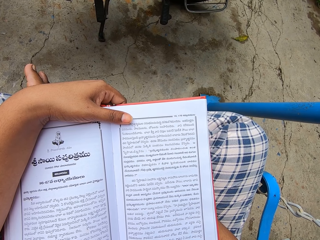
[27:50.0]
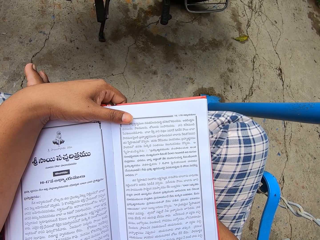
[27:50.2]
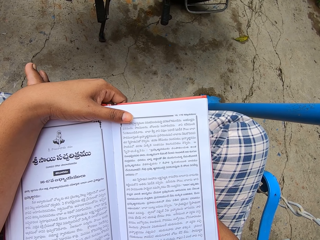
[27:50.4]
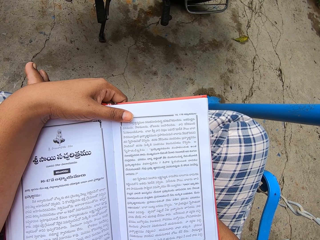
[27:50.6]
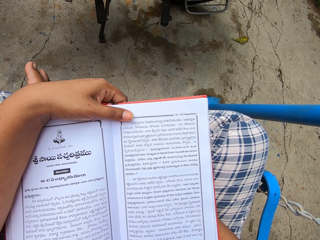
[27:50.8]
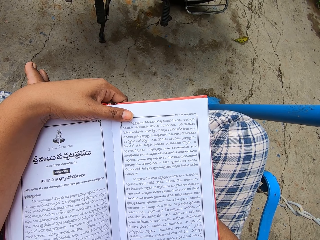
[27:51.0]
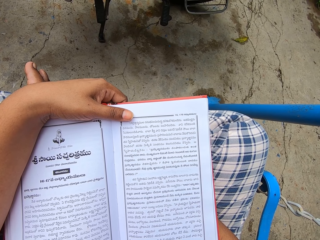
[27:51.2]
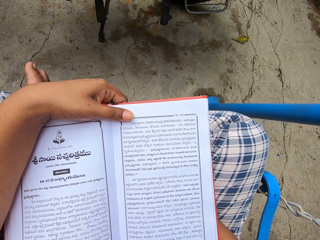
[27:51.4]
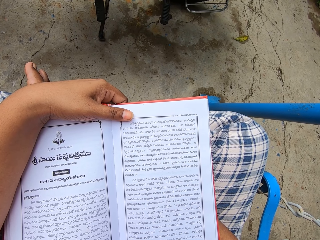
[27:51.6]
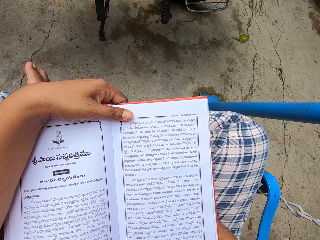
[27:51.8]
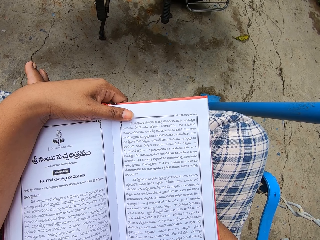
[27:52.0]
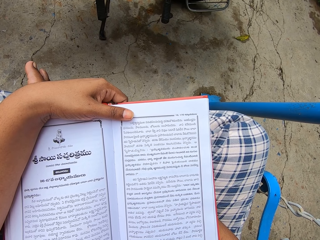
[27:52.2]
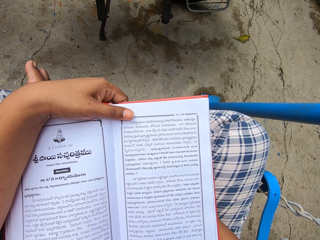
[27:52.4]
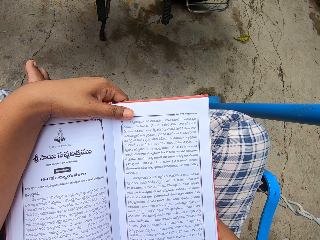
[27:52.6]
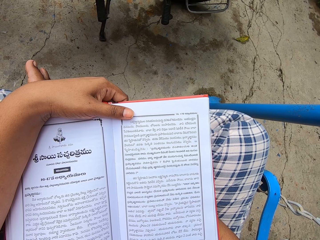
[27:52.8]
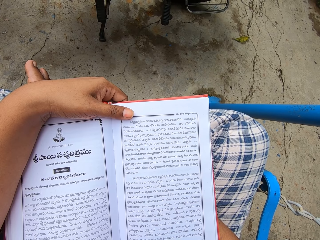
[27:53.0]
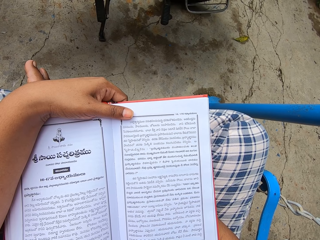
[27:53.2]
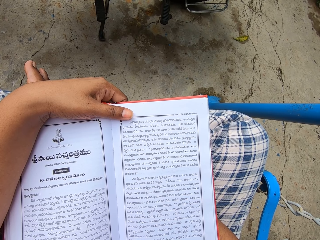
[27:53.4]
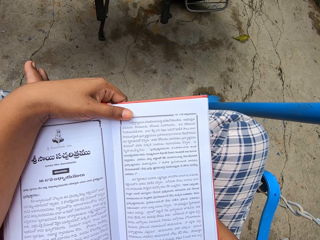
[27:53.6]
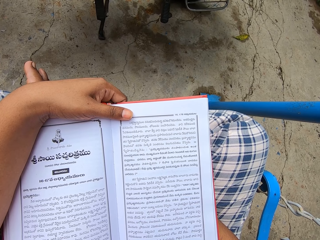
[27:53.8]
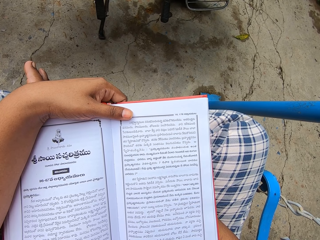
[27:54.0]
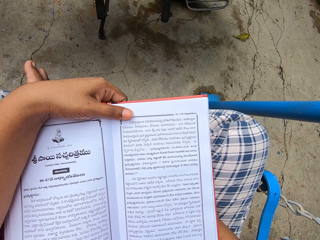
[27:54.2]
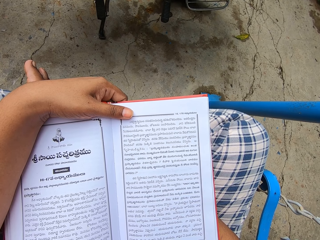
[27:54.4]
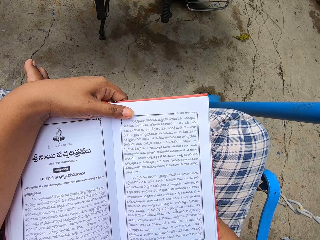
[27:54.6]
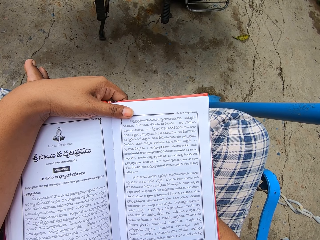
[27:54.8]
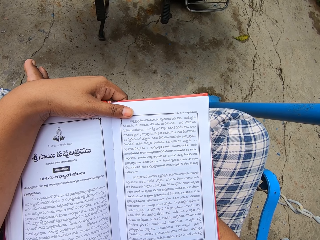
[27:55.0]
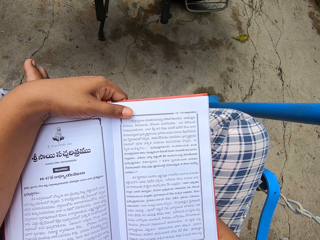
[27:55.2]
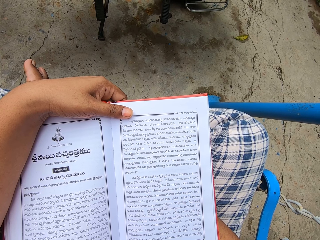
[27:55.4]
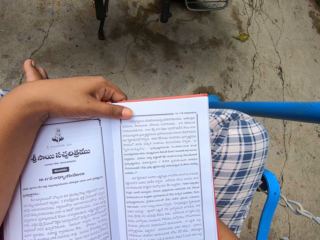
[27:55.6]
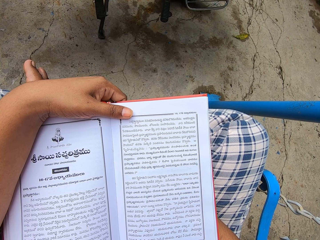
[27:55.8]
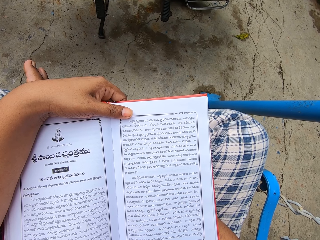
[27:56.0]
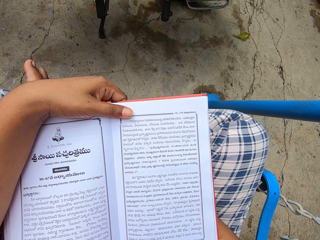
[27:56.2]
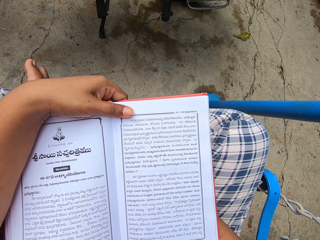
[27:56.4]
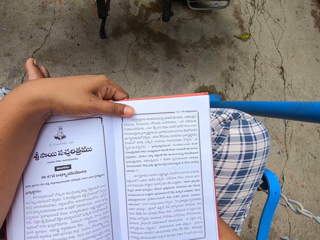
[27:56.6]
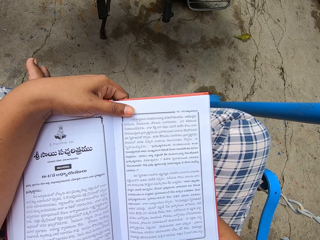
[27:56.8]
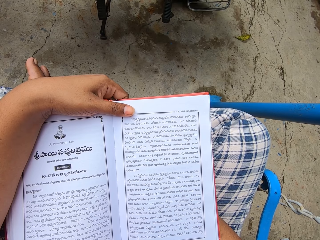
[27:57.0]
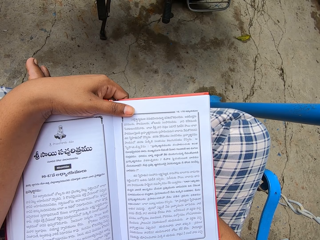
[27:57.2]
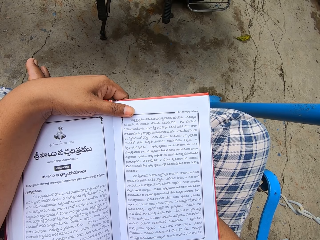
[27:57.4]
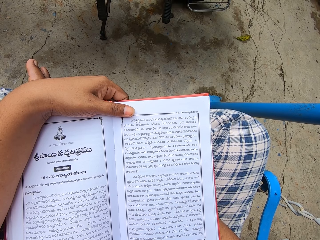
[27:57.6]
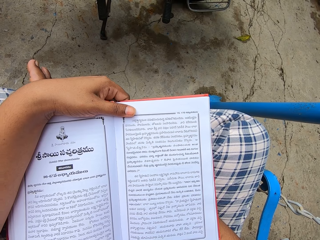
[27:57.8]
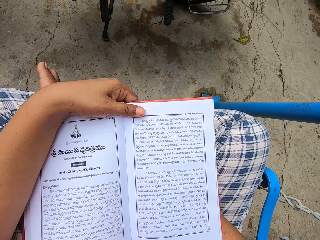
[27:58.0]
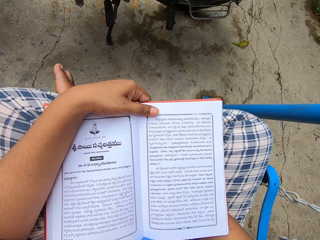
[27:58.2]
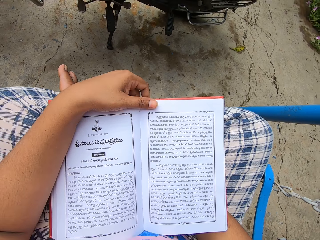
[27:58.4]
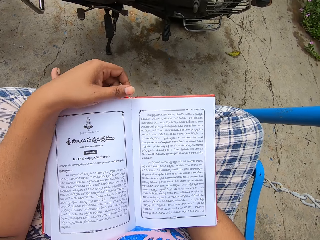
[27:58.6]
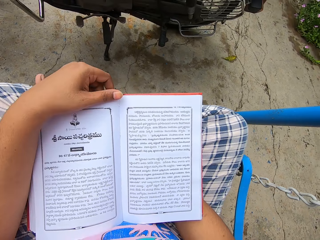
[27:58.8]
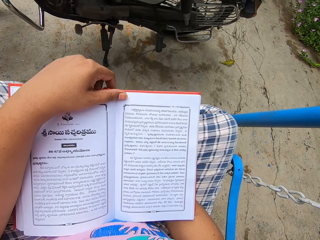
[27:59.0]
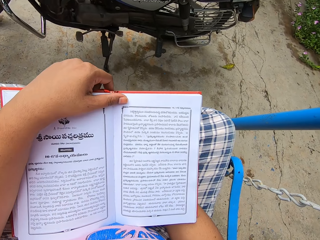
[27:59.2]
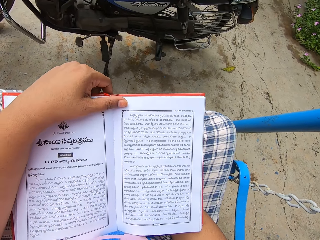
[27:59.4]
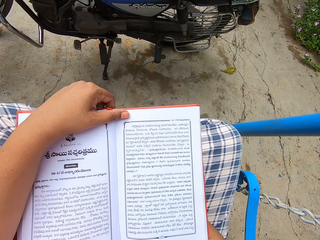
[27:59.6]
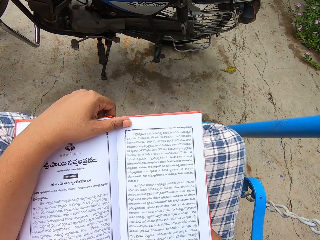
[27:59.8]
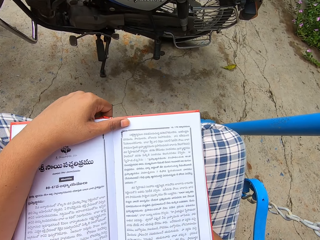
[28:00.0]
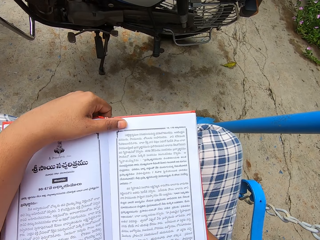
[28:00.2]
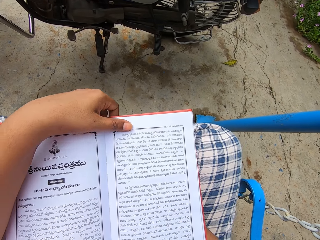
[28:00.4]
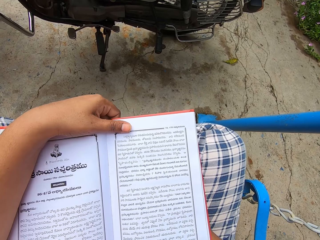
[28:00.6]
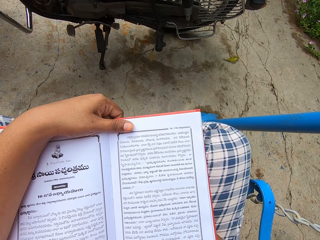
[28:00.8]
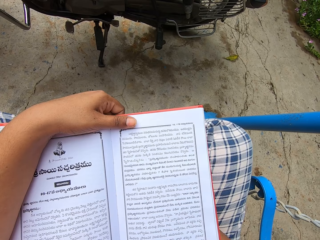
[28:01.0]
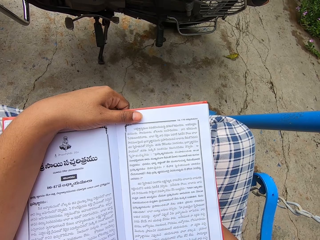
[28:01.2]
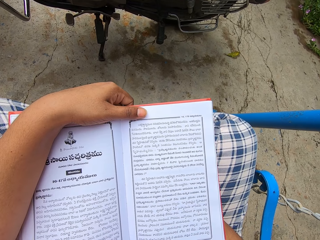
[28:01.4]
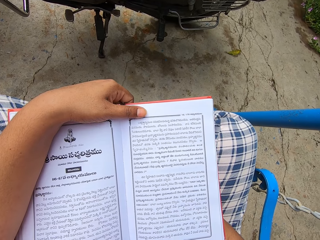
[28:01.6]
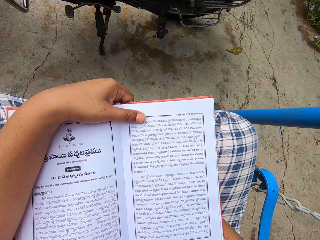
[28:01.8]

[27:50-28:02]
The camera wearer reads the book. They adjust the hand on the book.

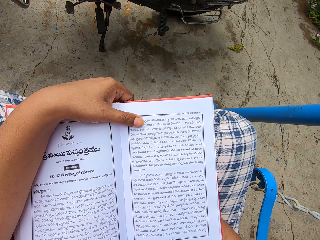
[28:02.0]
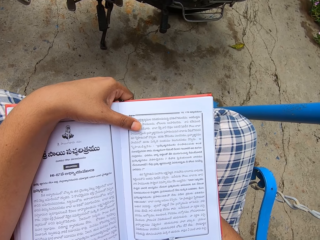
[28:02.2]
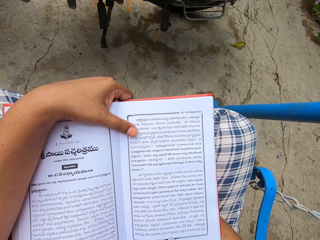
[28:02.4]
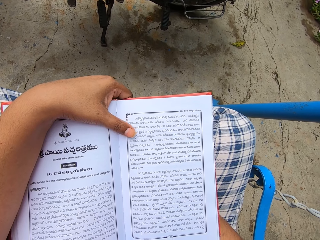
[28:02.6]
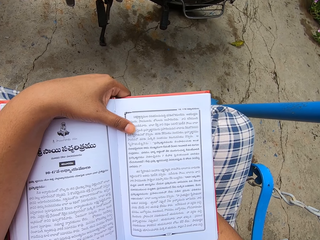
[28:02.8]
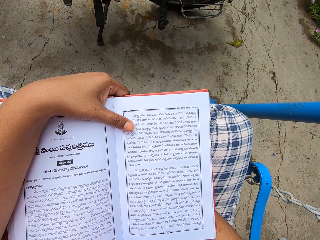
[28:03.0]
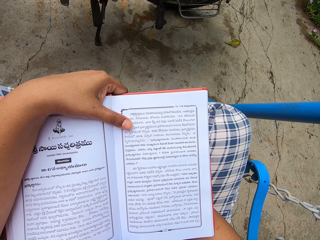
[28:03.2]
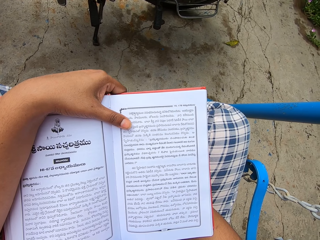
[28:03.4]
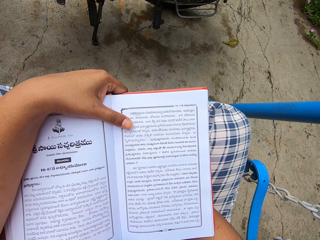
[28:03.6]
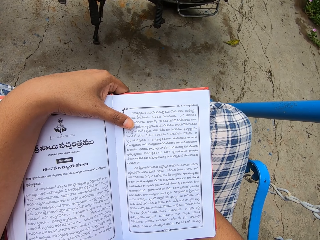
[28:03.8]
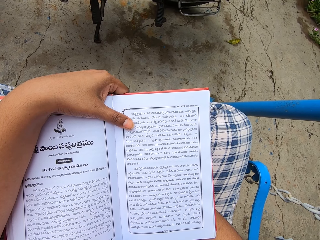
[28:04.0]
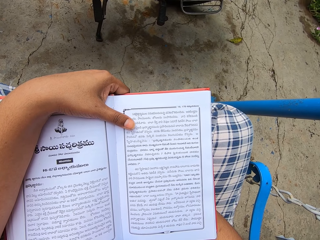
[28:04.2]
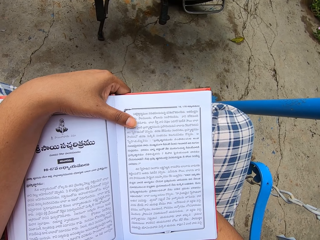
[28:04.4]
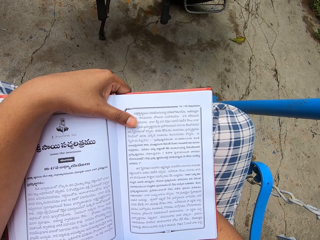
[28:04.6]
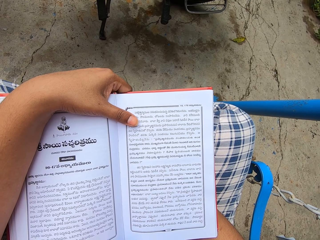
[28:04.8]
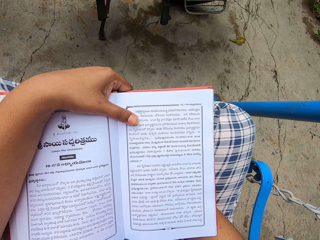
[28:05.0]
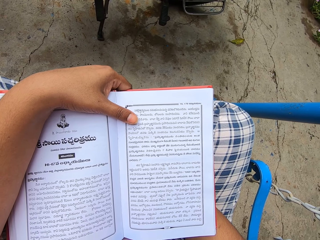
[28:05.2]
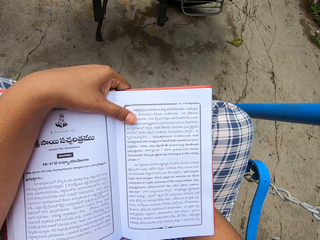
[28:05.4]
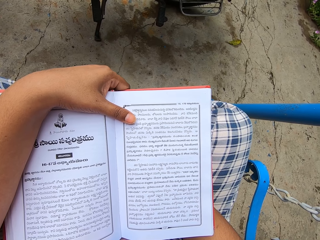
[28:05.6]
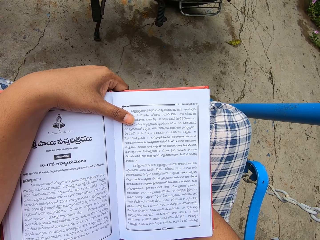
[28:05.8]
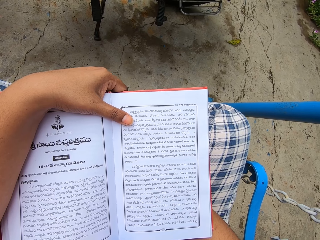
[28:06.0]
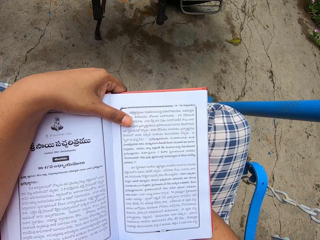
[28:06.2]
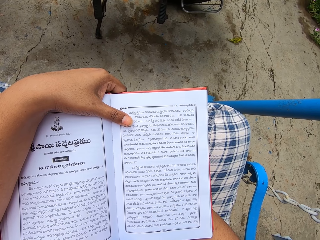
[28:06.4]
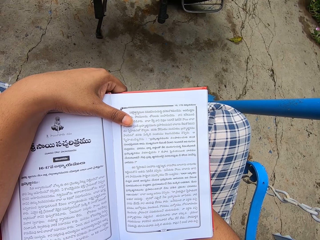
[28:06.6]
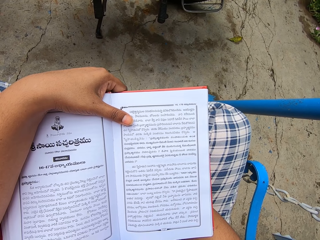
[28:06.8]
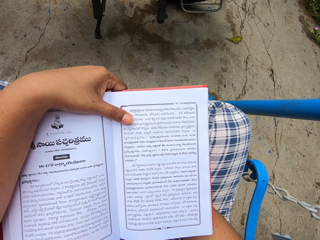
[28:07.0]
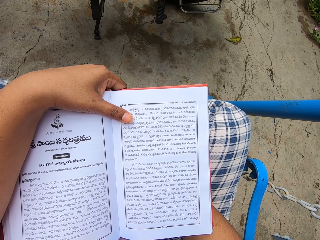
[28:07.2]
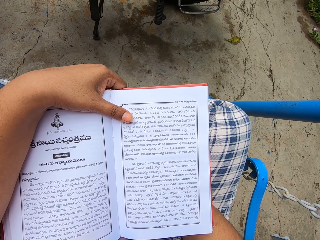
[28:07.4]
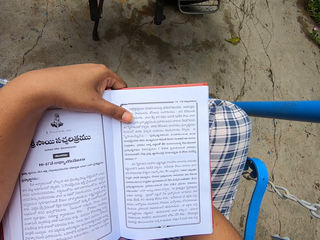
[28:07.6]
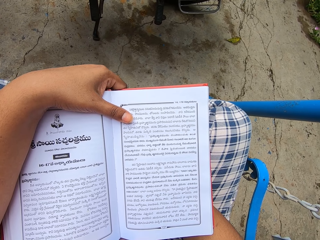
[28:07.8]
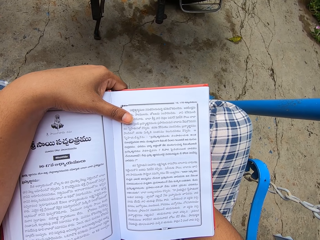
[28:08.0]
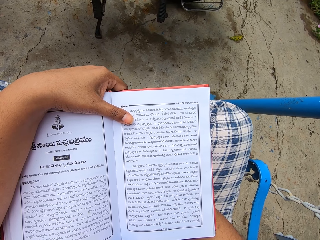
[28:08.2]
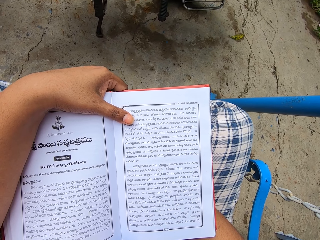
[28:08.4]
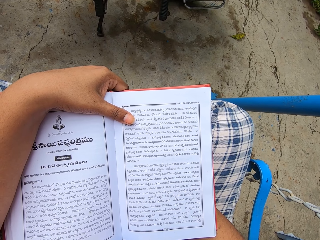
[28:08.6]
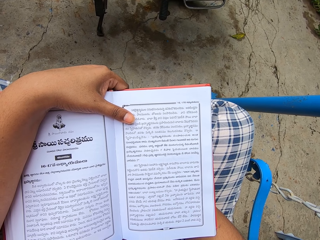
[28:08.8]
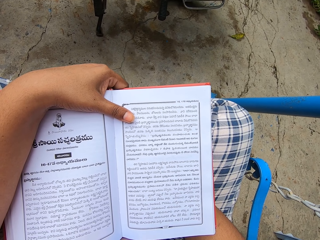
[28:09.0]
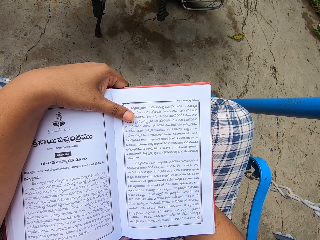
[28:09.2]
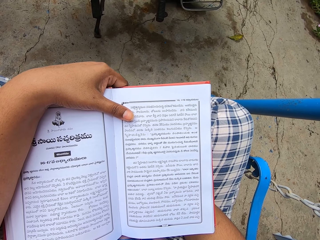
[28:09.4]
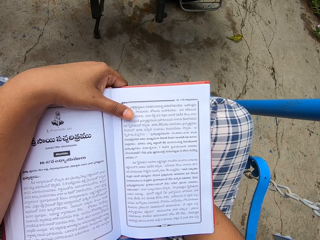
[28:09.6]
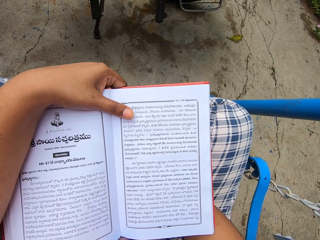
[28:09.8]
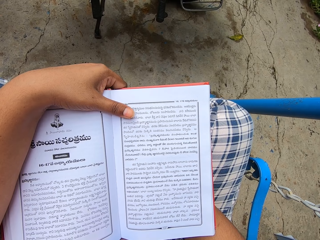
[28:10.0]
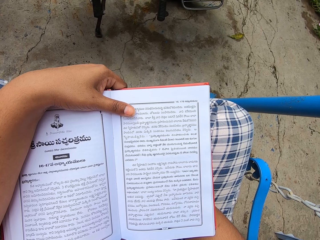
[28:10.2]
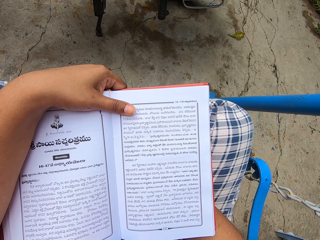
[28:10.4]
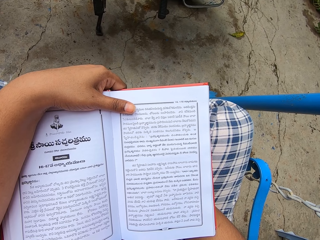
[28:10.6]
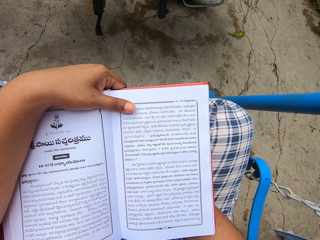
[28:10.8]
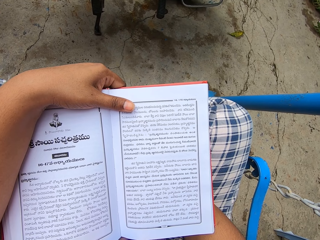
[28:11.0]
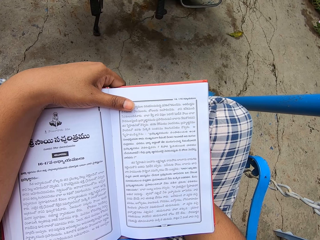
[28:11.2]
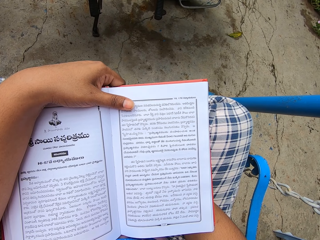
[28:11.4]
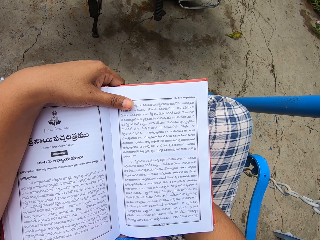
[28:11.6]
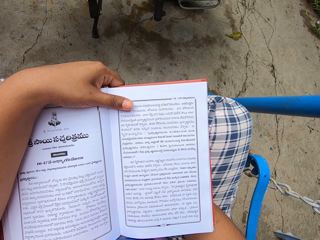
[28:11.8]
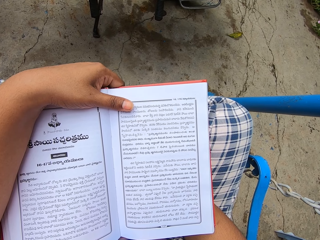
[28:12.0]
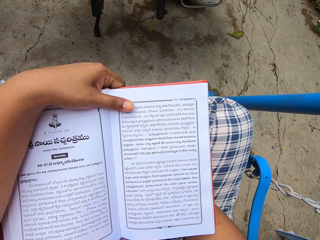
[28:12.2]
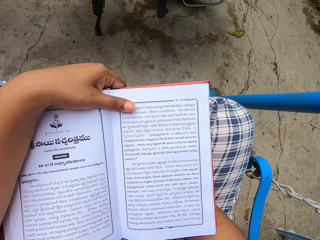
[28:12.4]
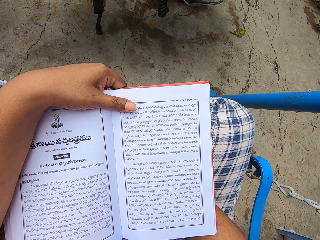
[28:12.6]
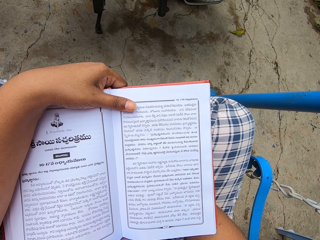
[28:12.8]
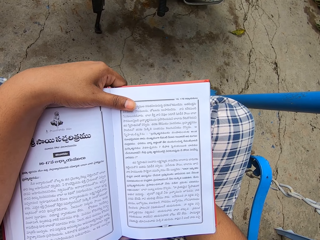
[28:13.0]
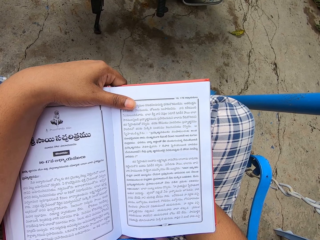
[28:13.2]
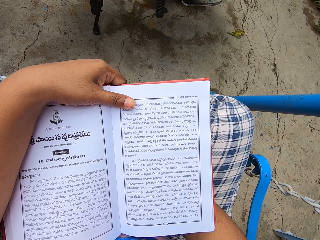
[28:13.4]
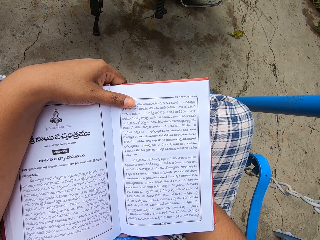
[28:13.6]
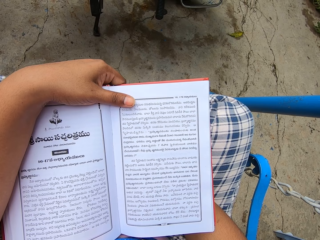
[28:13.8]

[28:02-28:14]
The camera wearer moves the left thumb on the book. They read the book. They move the left thumb on the book.
